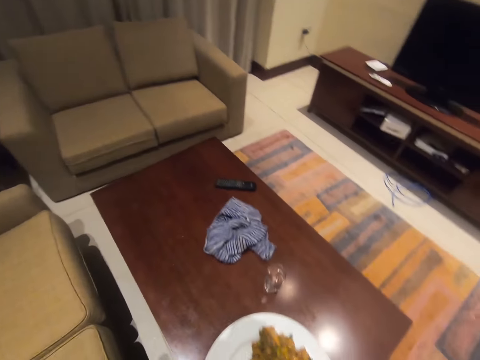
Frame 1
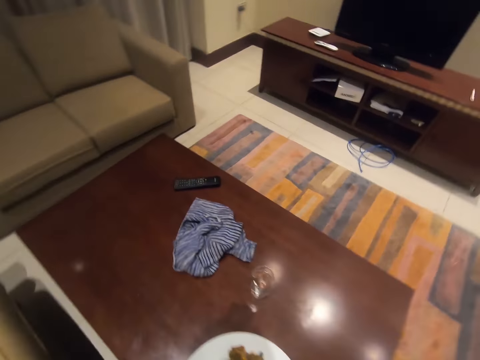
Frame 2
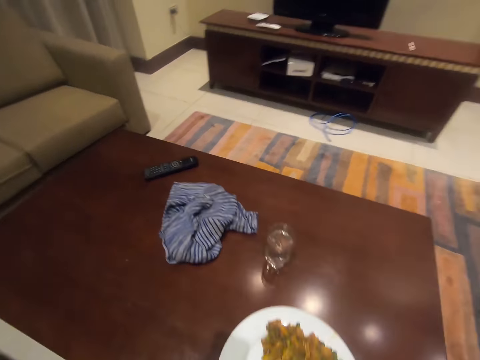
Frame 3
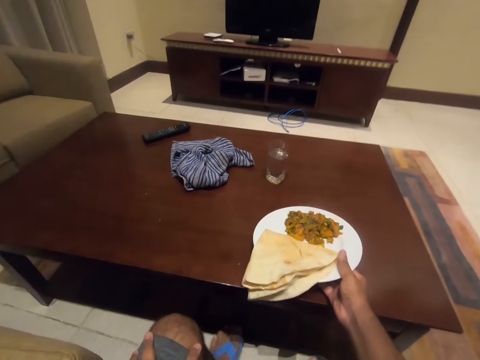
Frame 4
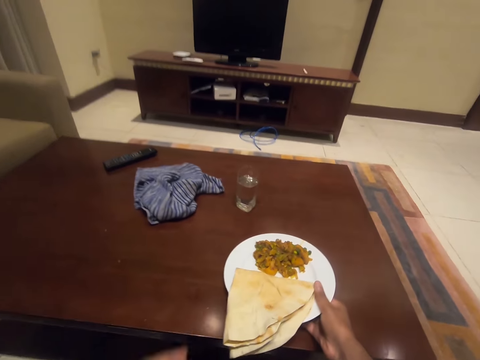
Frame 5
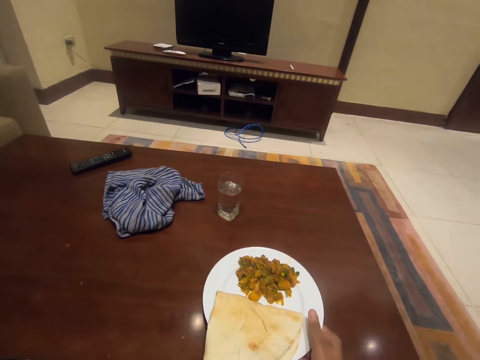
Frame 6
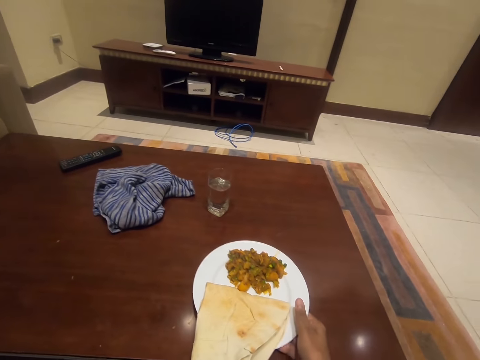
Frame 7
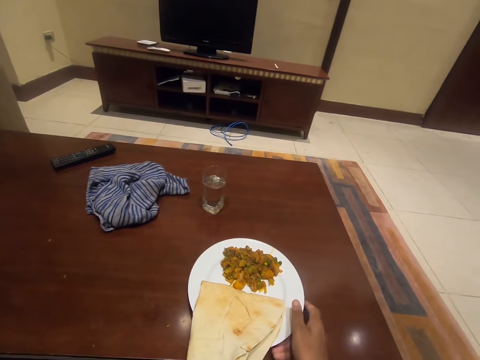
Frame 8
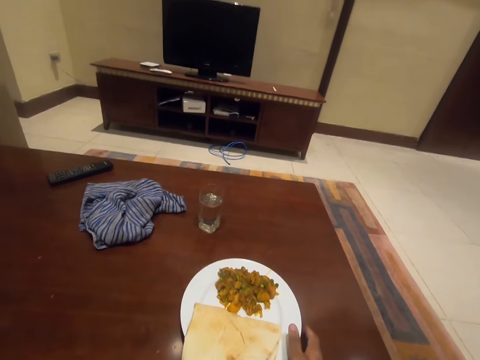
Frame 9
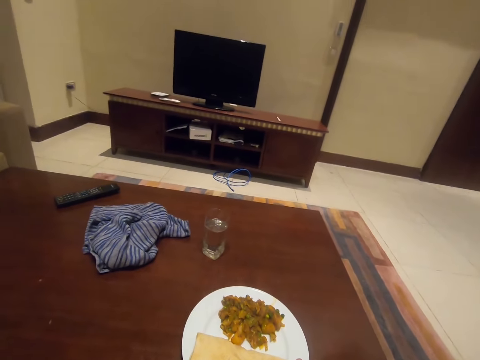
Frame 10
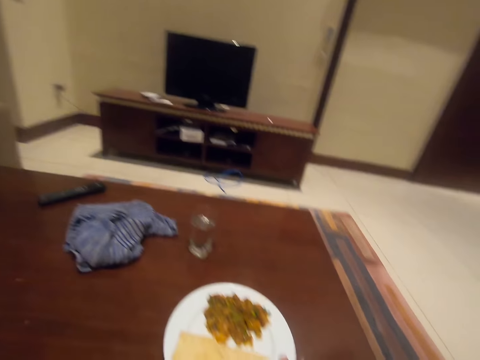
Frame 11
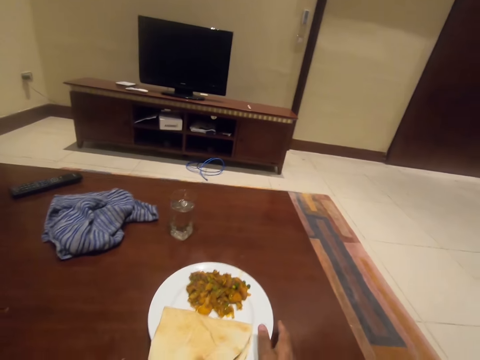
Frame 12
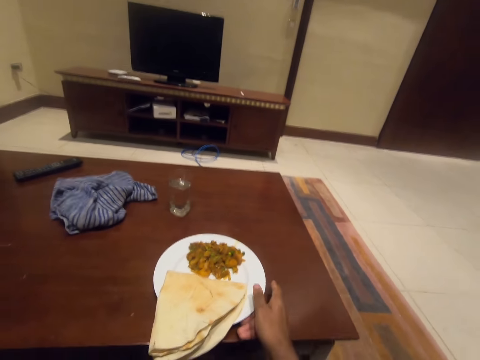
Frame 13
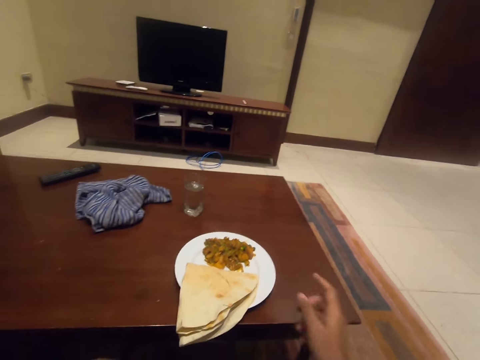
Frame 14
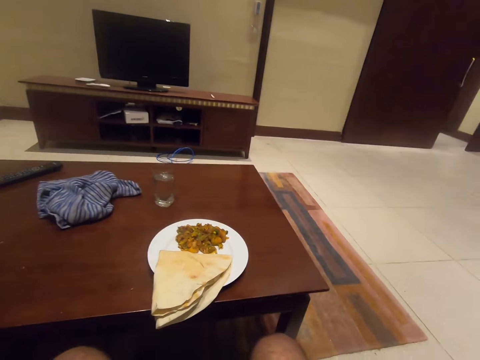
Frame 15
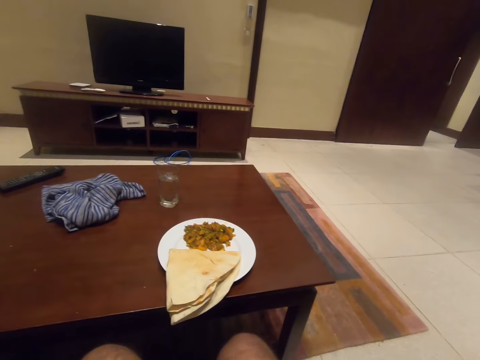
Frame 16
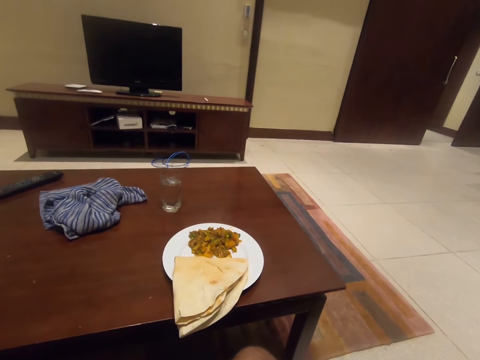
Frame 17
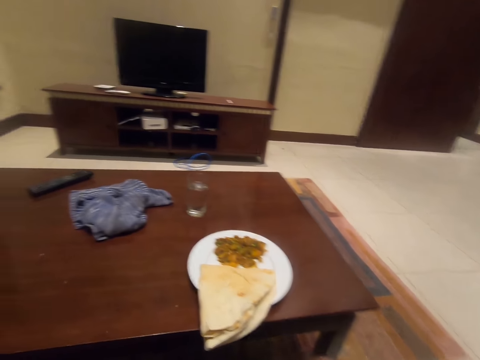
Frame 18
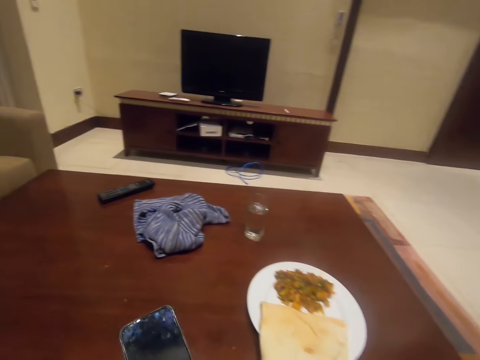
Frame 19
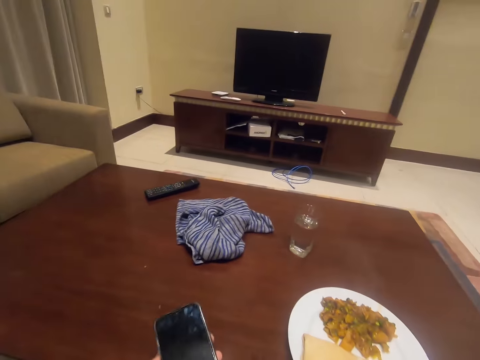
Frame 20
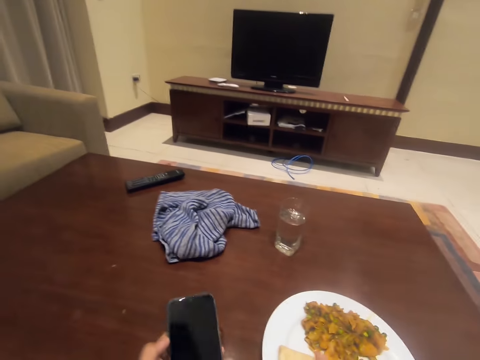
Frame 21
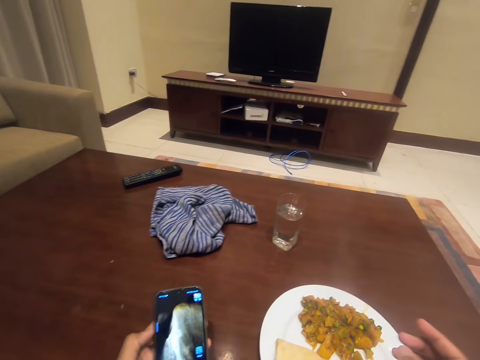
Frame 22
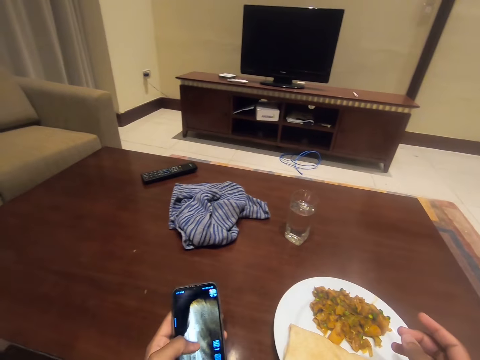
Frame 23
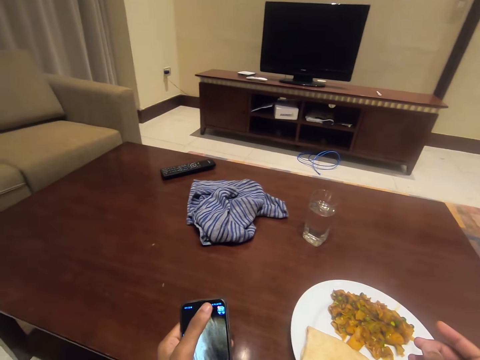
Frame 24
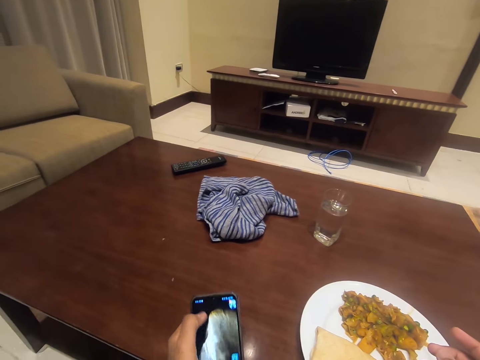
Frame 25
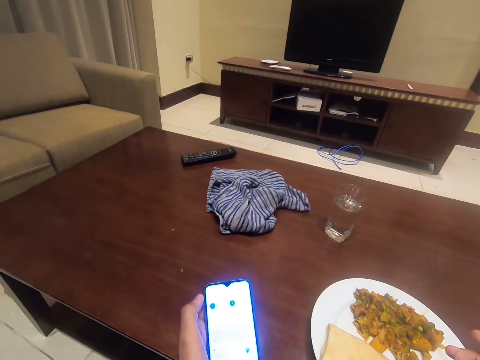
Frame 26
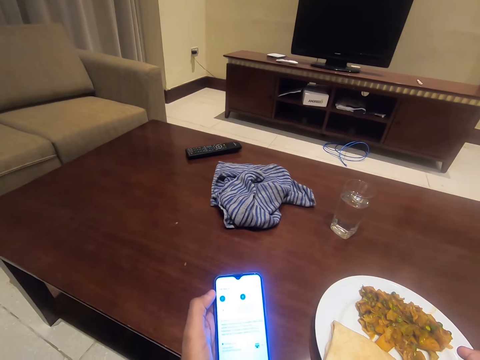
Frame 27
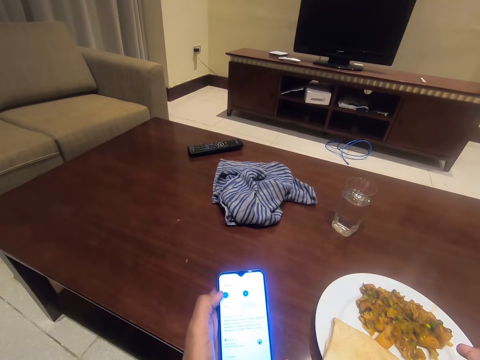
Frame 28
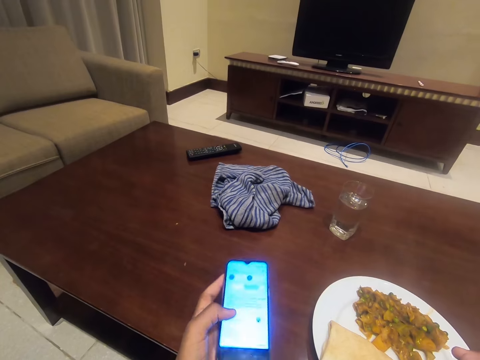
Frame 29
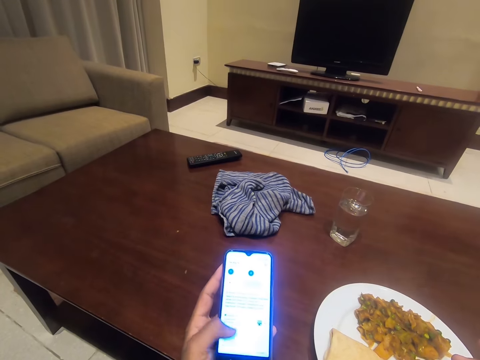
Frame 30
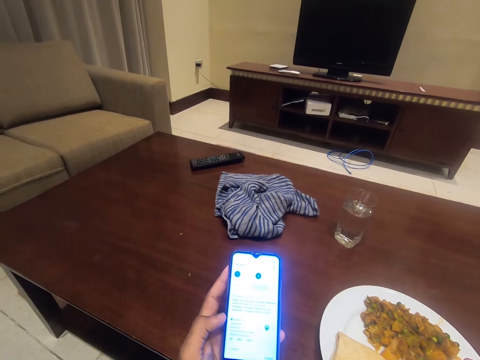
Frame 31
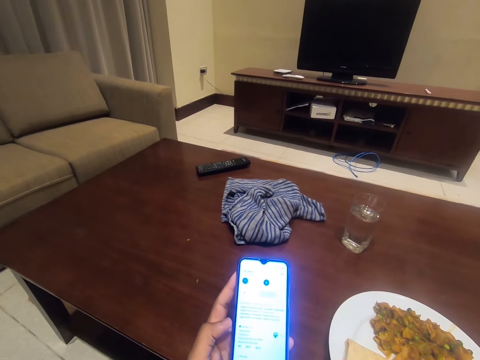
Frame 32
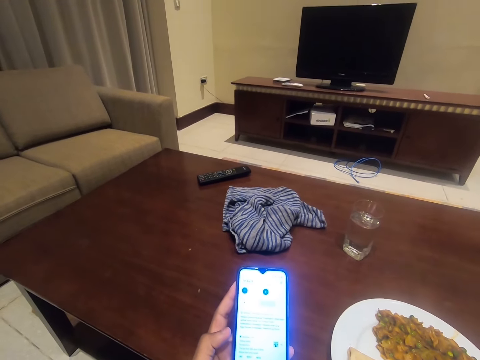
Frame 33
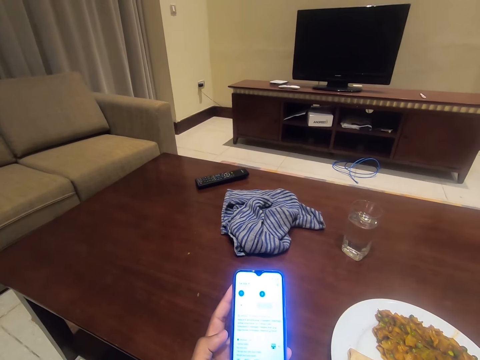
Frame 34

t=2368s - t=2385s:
The camera wearer places the plate on the table. They operate the phone.

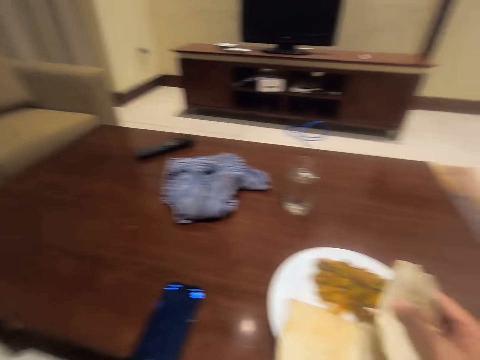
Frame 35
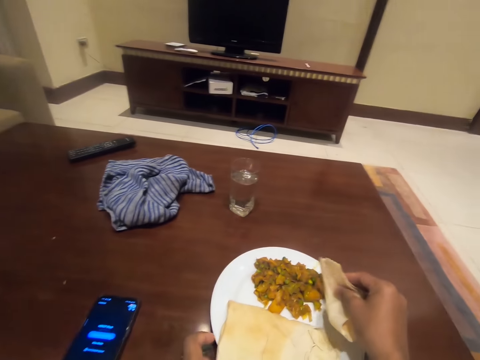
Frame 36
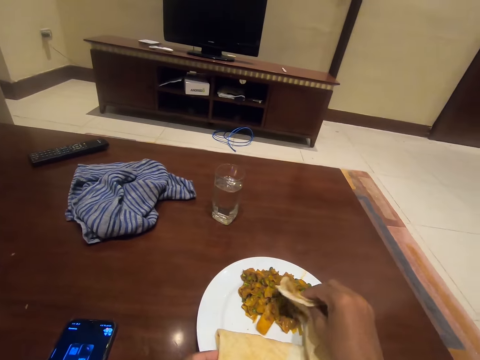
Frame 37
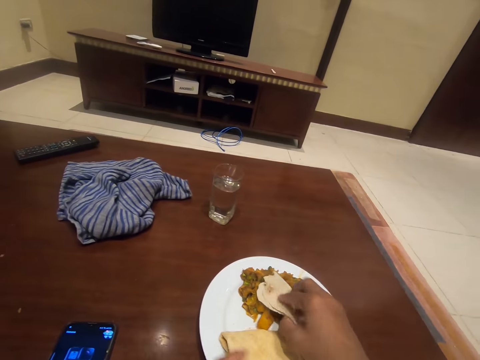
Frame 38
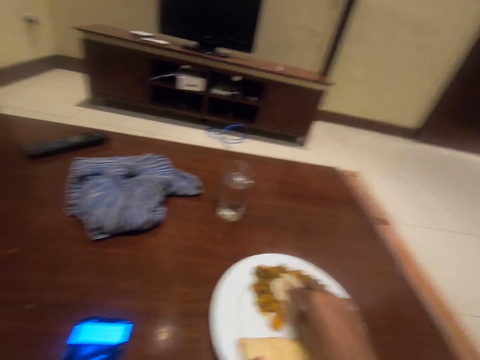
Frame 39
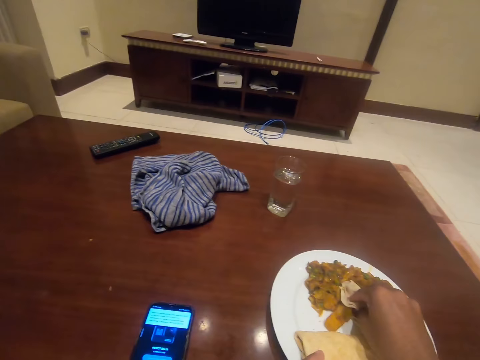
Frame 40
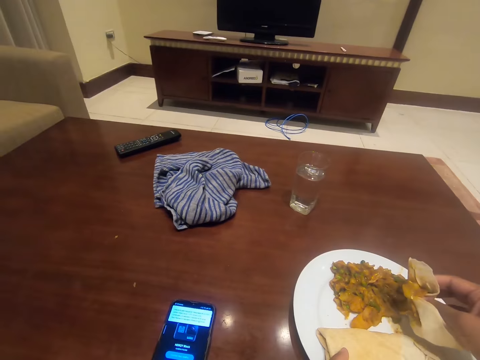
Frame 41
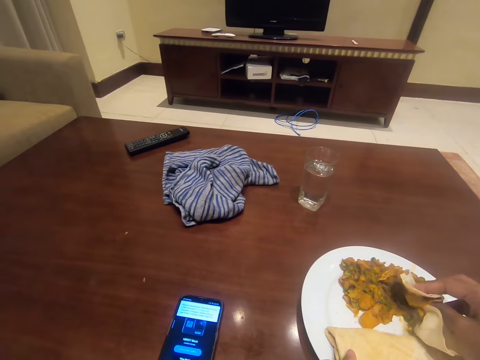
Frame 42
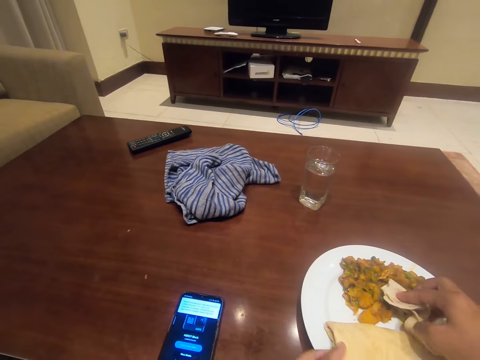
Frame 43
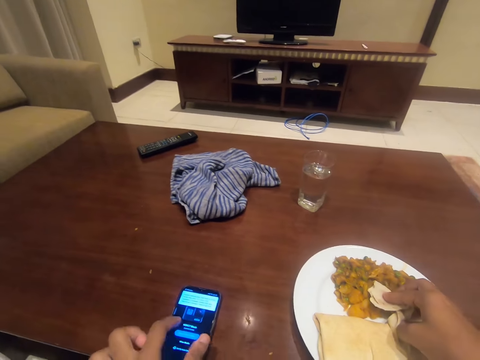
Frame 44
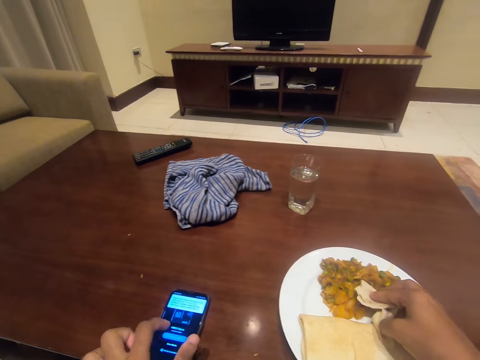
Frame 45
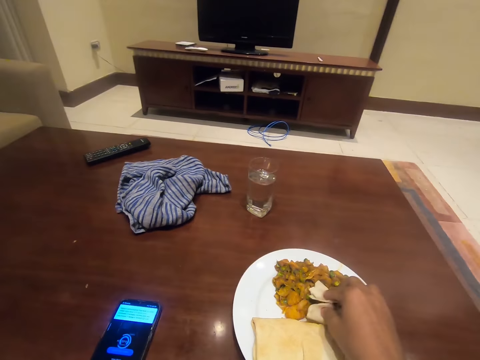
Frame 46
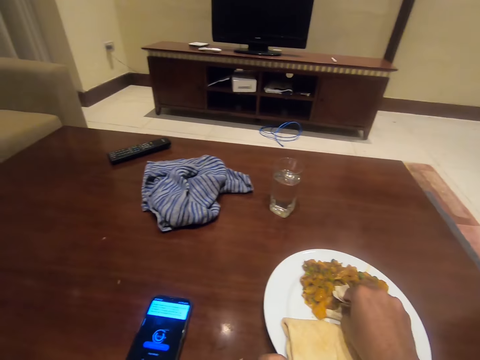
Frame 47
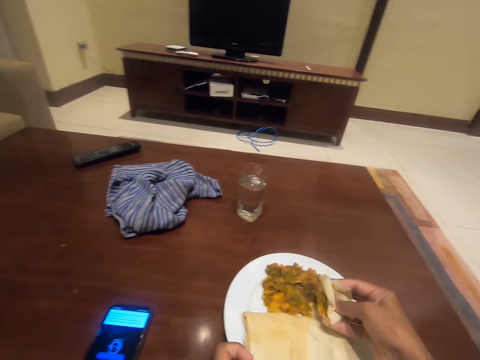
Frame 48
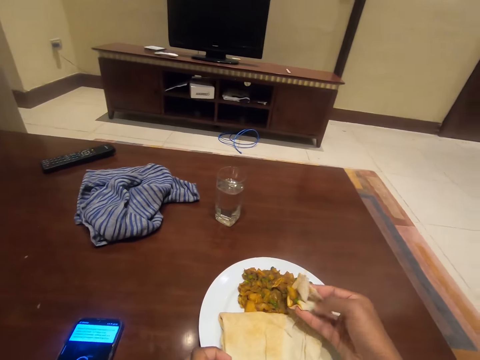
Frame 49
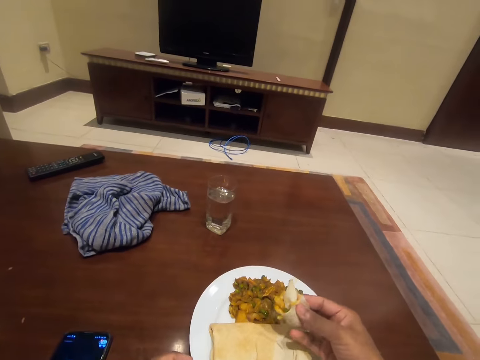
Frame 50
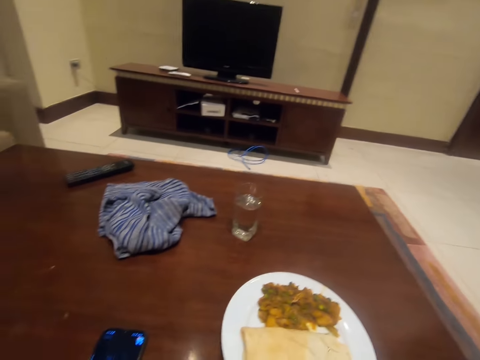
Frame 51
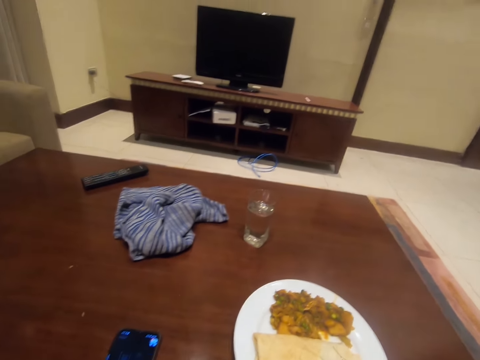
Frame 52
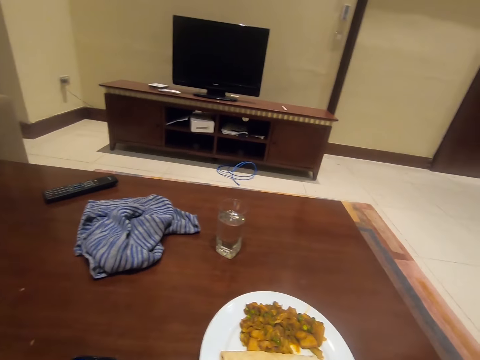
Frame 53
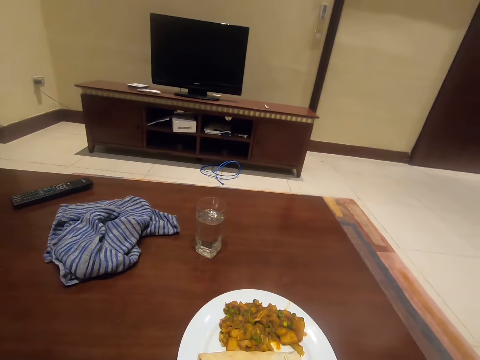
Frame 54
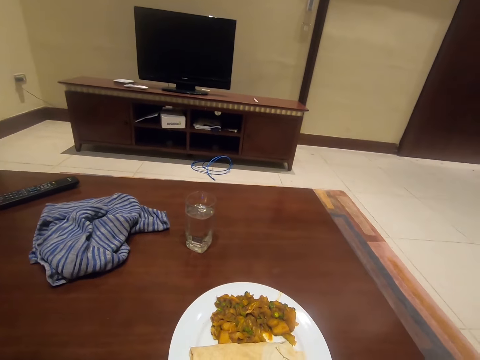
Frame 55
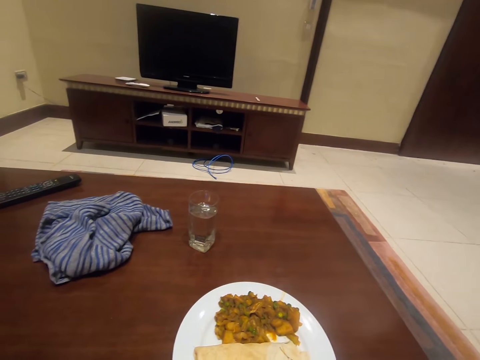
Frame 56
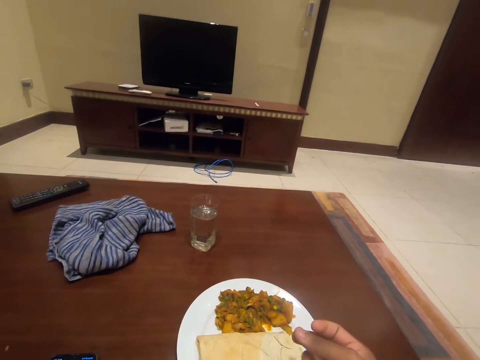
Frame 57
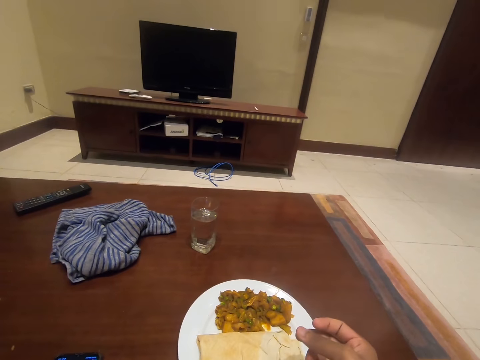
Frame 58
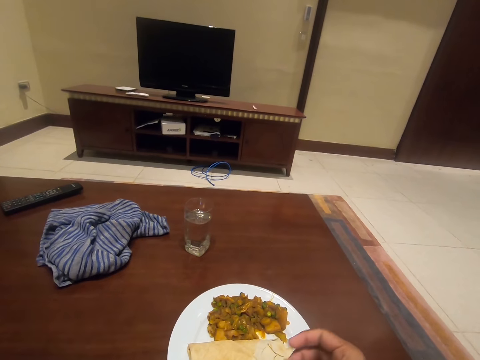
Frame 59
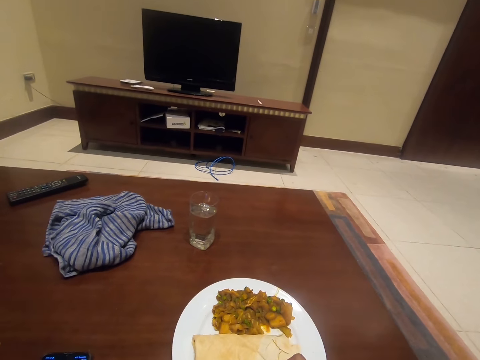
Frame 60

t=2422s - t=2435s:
The camera wearer eats the food on the plate. They tap on the phone. They eat the food on the plate.
